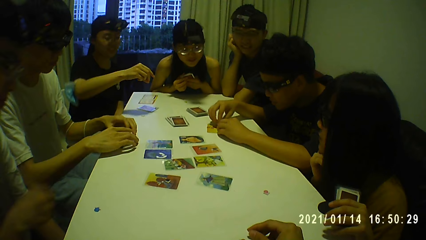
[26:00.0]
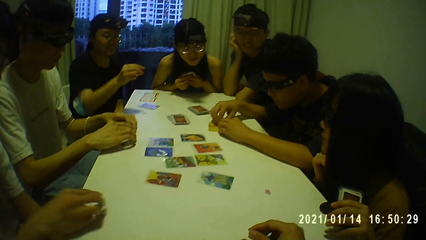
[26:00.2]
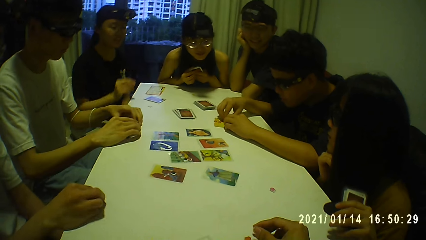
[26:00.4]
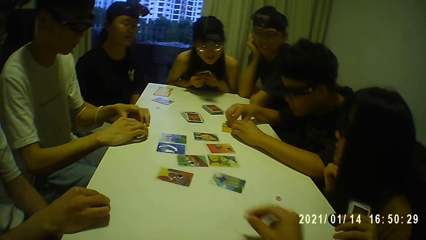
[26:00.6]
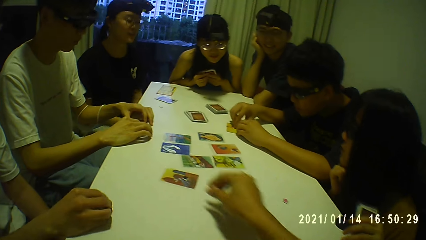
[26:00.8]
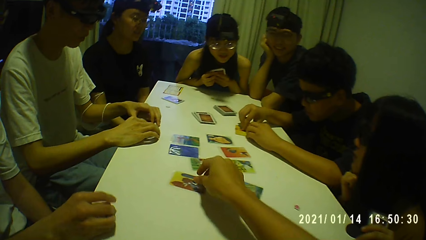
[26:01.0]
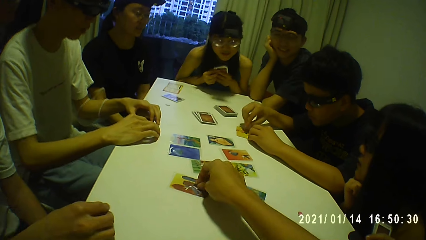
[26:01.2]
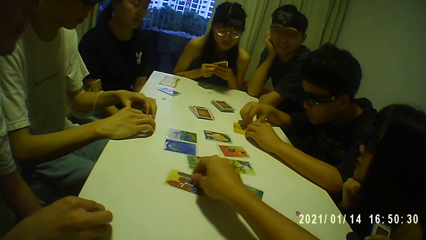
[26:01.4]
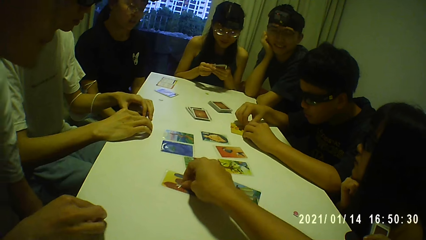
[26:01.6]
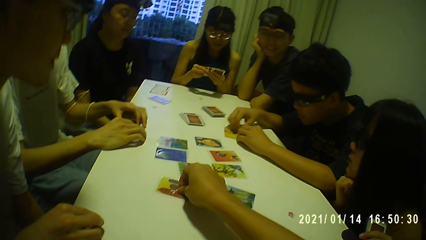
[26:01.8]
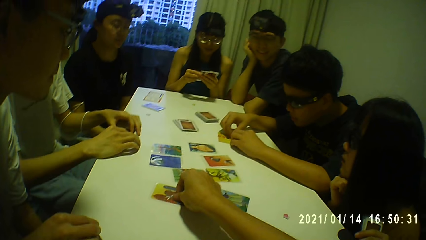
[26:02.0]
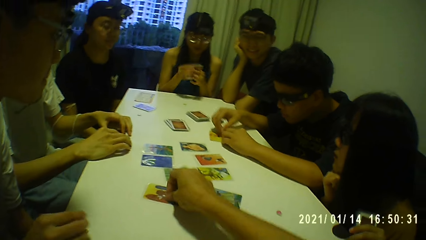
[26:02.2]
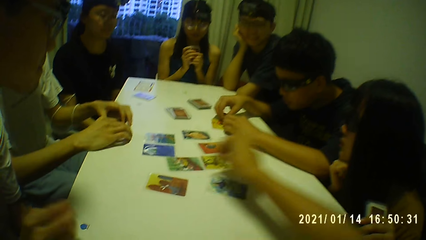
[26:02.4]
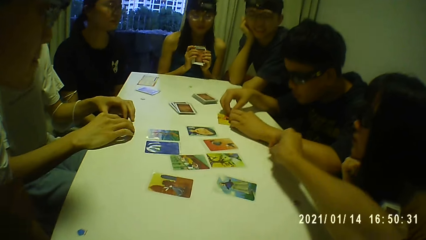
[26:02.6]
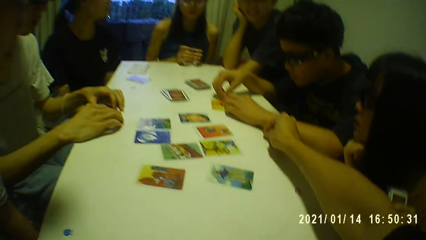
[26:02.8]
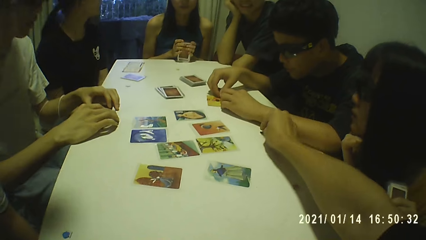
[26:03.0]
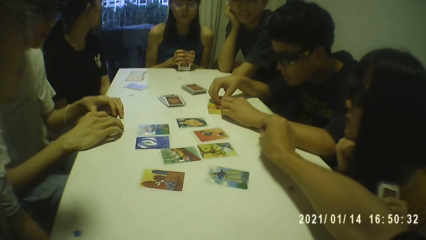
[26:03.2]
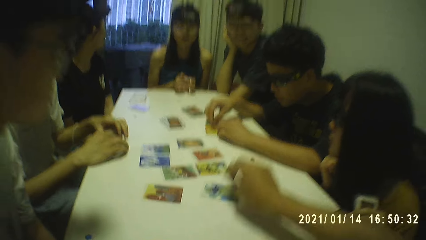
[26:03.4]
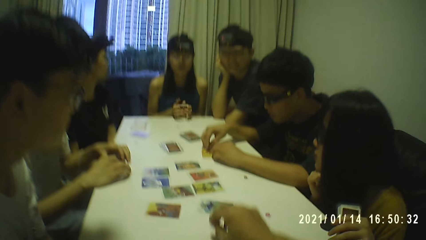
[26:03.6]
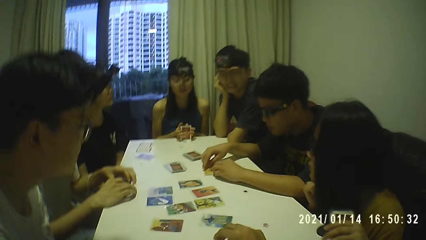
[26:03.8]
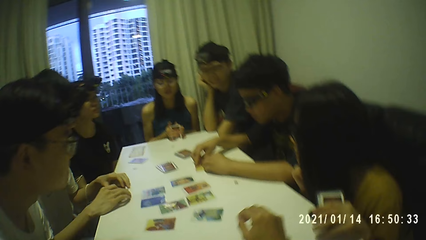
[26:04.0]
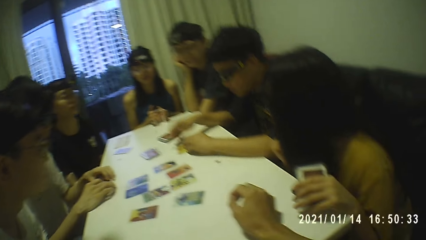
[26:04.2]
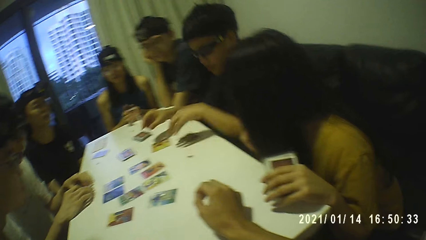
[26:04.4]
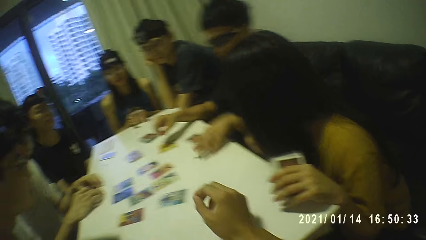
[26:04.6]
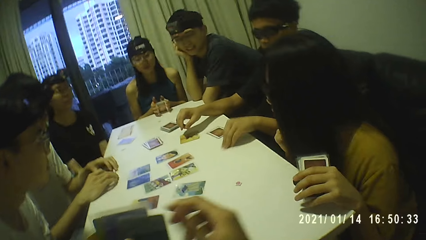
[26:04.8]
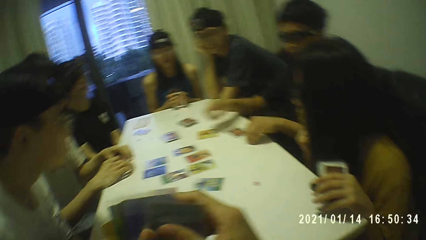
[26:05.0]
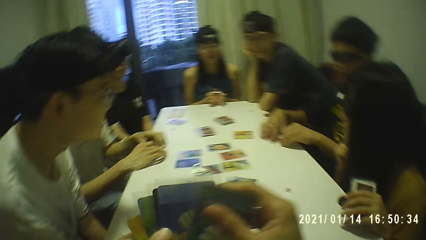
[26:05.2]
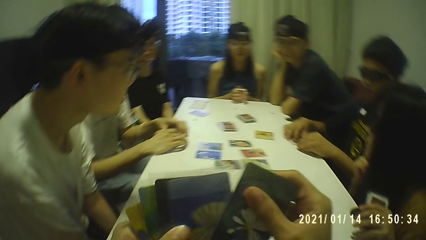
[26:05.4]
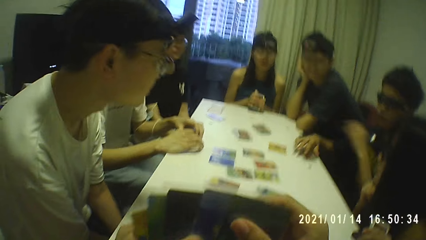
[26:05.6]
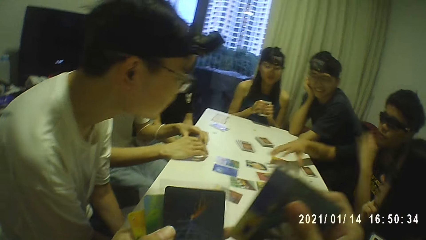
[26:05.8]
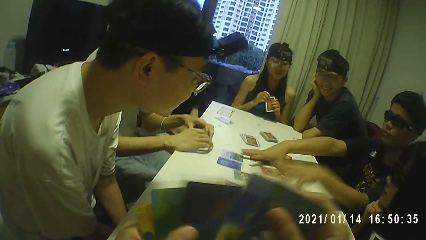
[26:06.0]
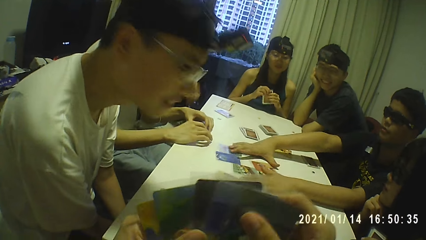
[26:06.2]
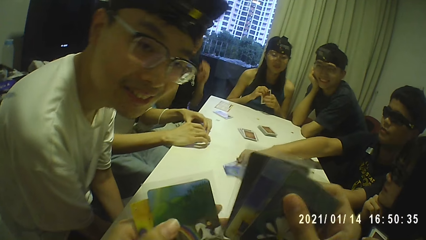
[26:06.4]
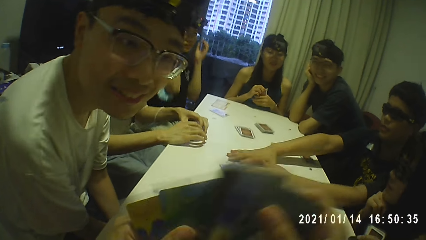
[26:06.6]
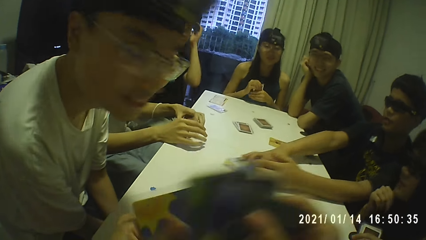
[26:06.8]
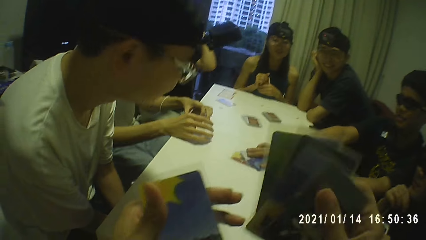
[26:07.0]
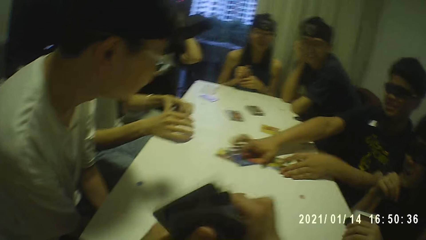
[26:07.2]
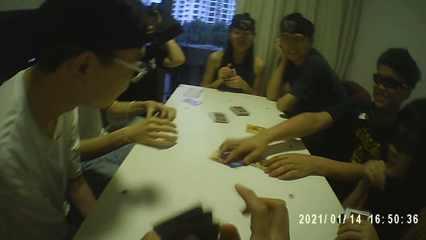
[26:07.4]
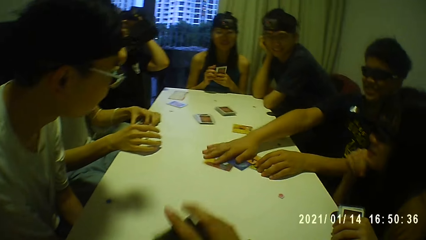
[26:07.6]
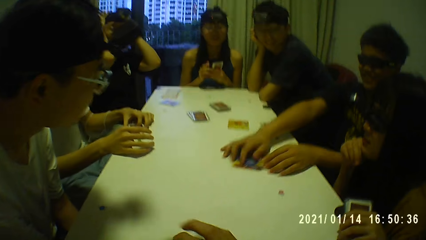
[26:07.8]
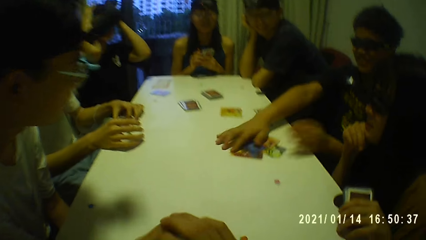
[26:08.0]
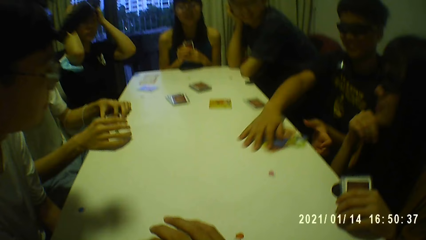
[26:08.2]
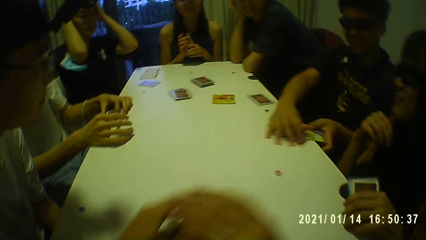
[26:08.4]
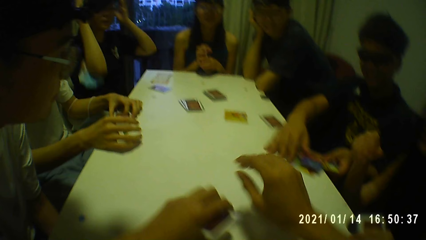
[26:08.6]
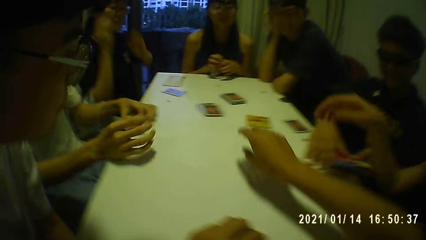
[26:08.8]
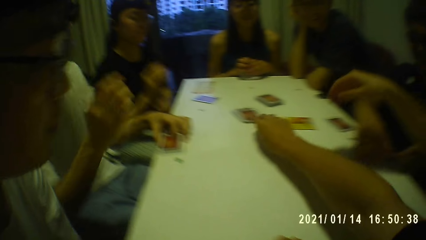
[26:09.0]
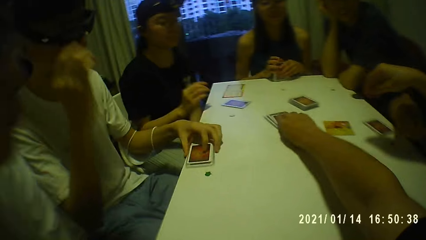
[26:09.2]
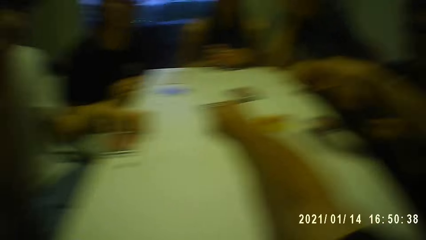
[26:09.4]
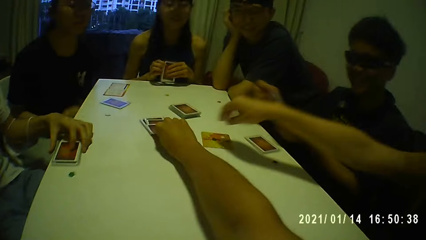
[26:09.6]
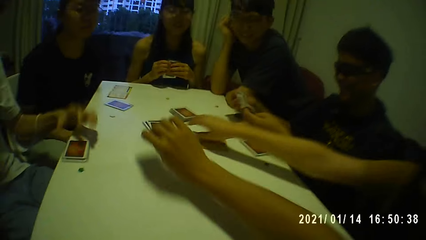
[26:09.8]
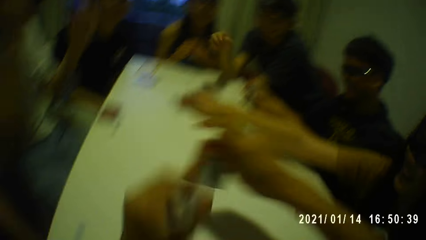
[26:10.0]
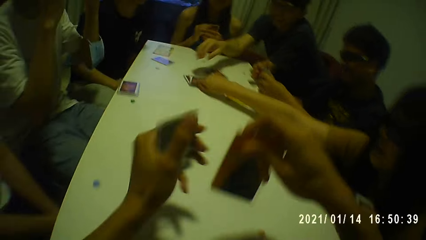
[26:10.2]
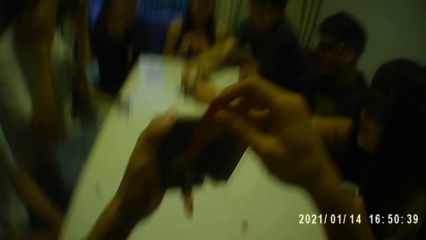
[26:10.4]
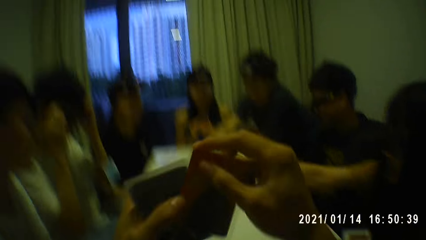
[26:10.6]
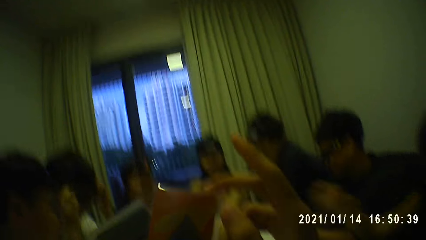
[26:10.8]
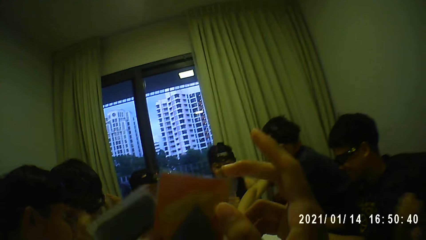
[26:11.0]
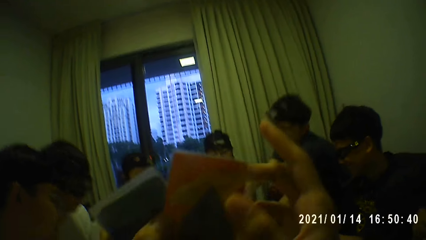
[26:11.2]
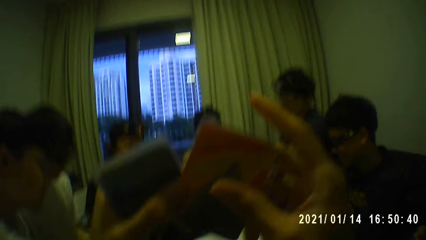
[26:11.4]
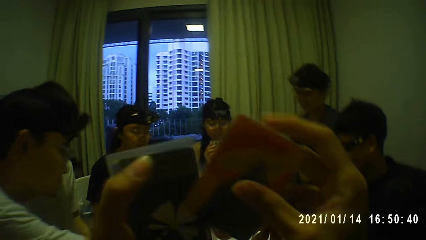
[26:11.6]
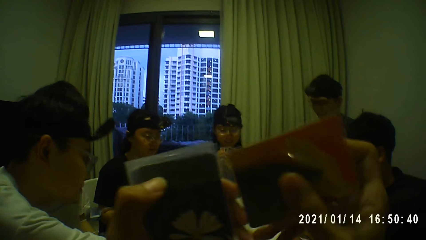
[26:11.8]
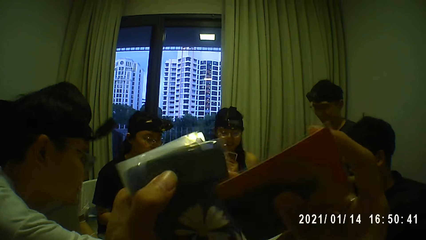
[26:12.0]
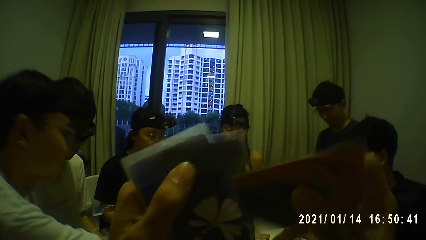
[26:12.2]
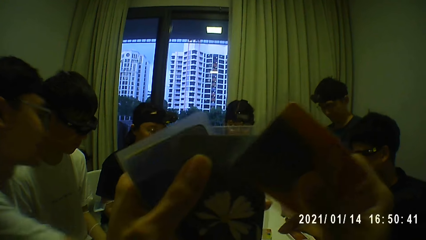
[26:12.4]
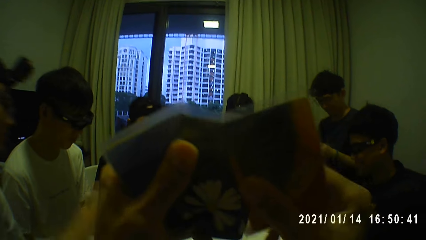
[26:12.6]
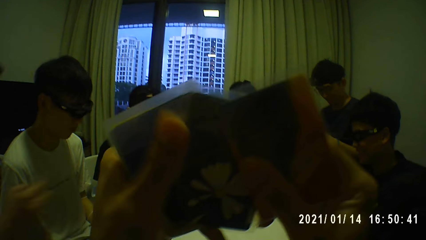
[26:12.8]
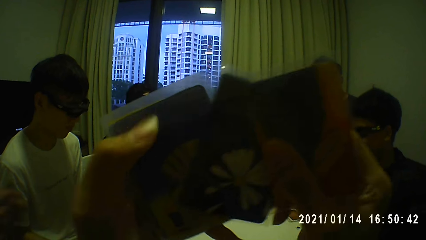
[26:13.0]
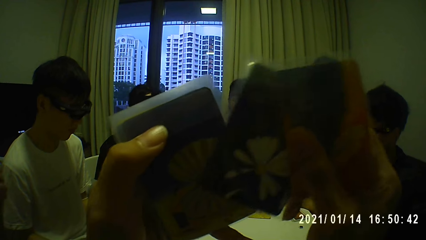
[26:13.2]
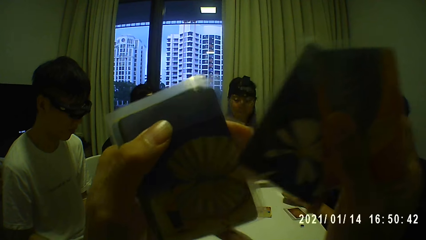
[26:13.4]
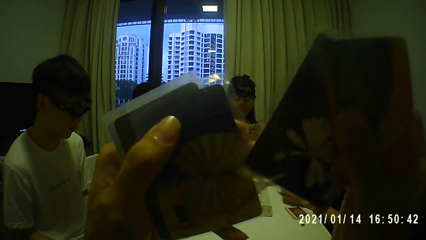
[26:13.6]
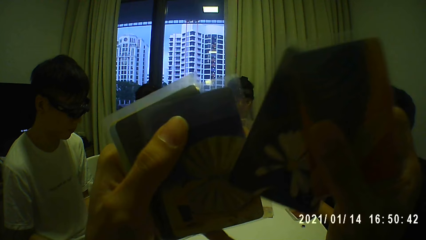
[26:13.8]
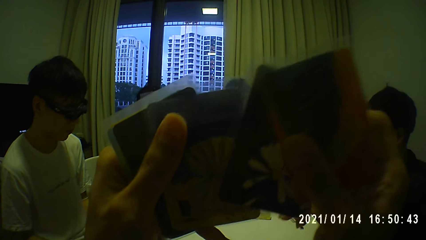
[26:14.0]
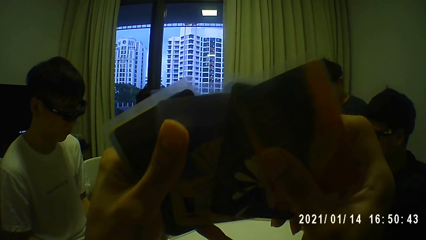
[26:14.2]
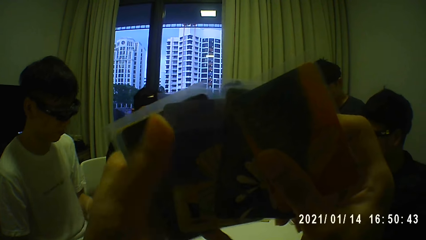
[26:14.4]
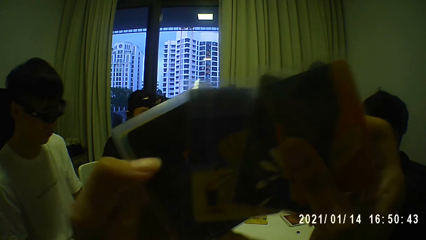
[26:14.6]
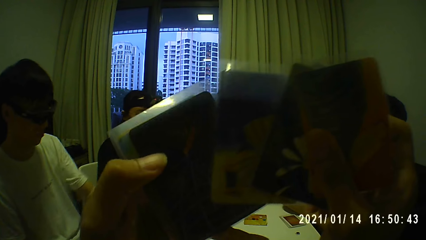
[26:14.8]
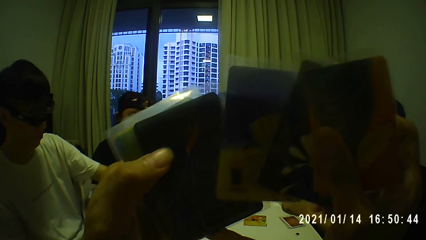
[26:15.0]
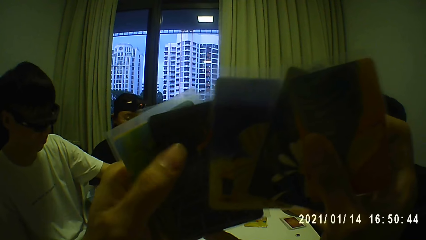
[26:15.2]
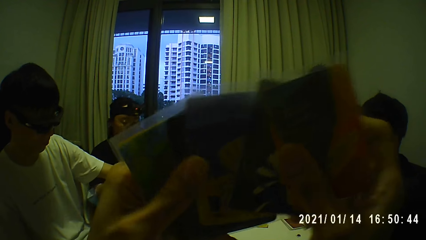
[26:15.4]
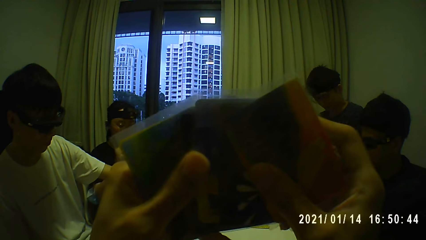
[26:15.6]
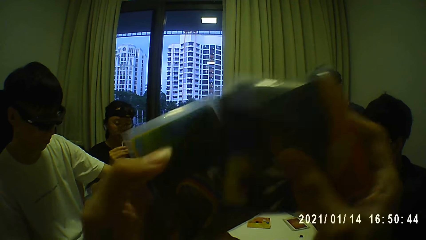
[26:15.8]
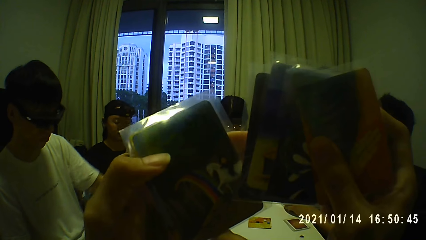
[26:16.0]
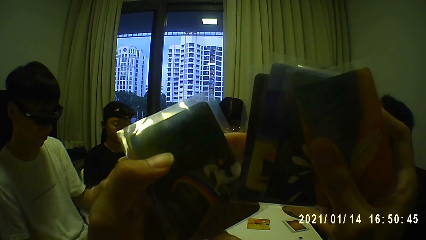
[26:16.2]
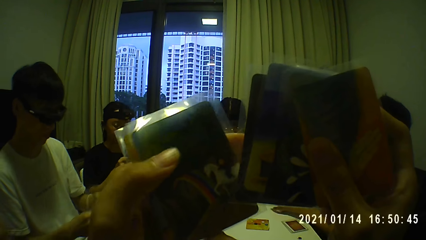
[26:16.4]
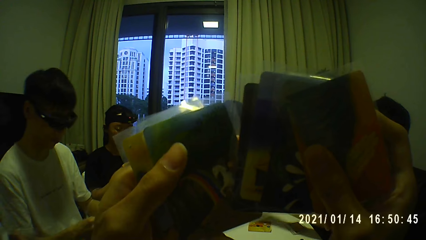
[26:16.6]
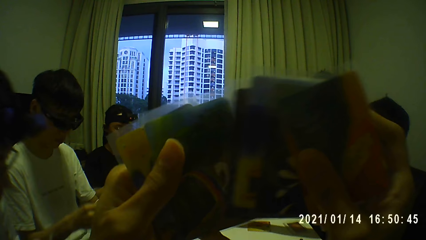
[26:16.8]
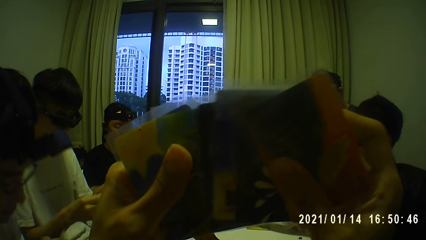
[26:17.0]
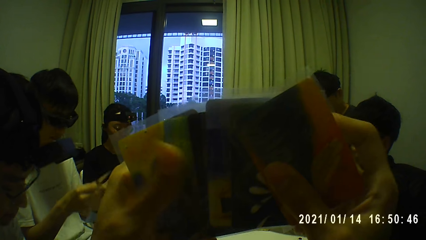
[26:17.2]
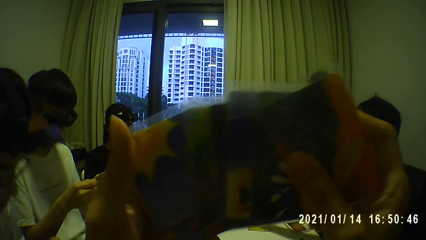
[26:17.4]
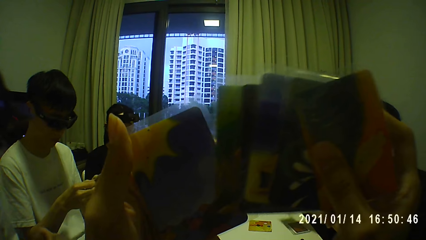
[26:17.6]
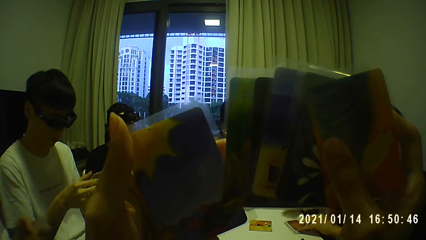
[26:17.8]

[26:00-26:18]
A man touches a chip on the table with his right hand. The camera wearer picks up the chip from the card with his right hand. He stretches a hand. He drops the chip on the table with his right hand. A woman hits the cards on the table with her hands. The camera wearer moves a hand. He places a hand on the table. Another man moves the chip on the table with his left hand. The camera wearer inspects the cards in his hands. The second man touches the cards on the table with his right hand. The camera wearer shuffles the cards and talks to the group of people. The woman holds the cards in her hands. The second man removes the cards from the table with his hands. Another woman touches her hair with her hands. The camera wearer hits the cards on the table with both hands. He holds the cards in his left hand. He moves a hand. The first woman hits the cards on the table with her hands. The camera wearer picks up a card from a deck of cards on the table with his right hand. The first woman holds the cards in her hands. The second man holds the cards in his hands. A third woman picks up a card from the deck of cards with her right hand. A third man touches a card on the deck of cards with his right hand. A fourth man touches the pair of glasses on his face with both hands. The camera wearer holds the cards. He inspects the cards in his hands. The first man holds a card in his right hand. The camera wearer shuffles the cards. The second woman holds the cards in her hands.
